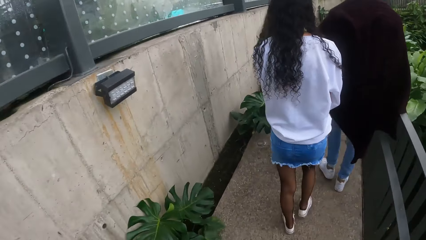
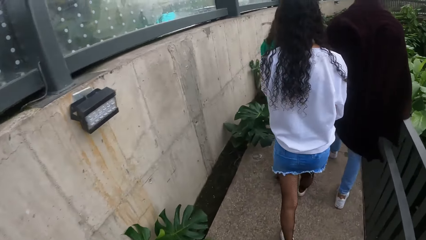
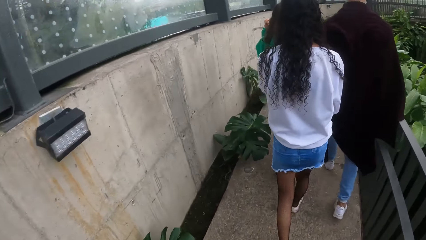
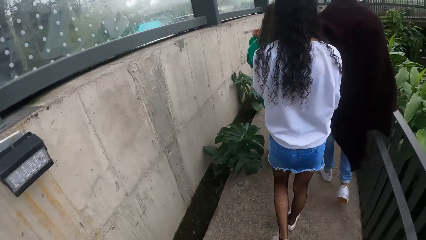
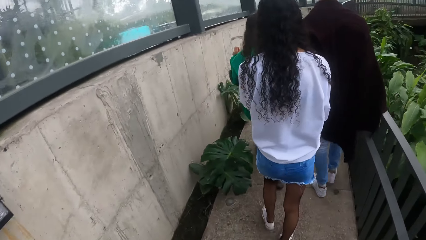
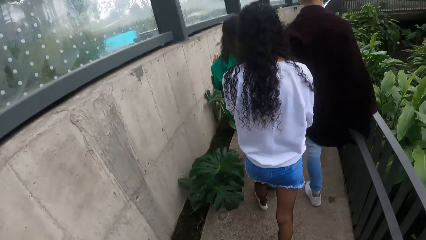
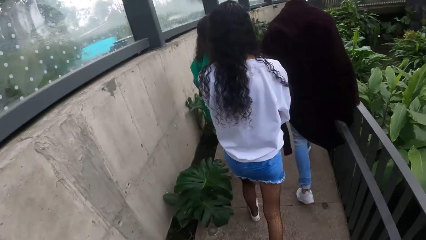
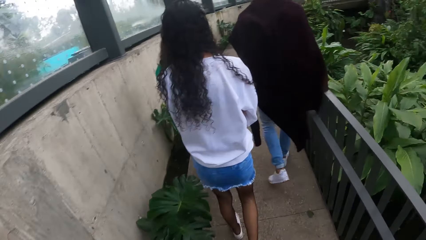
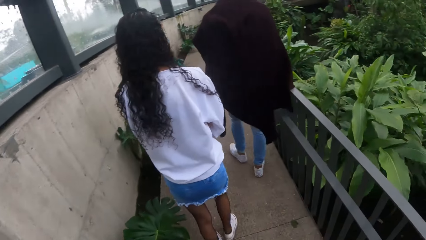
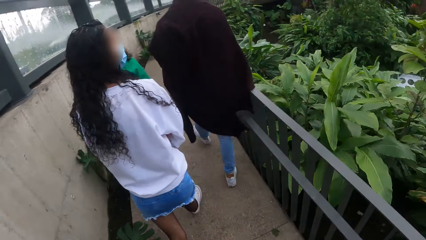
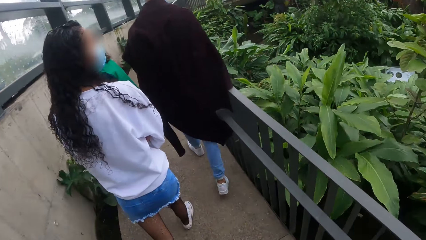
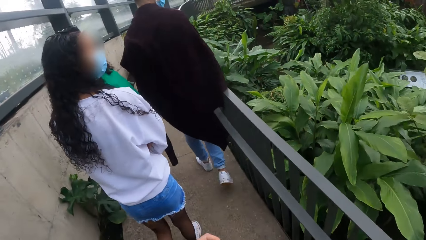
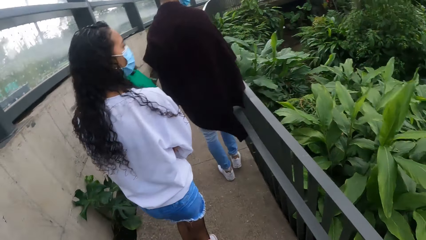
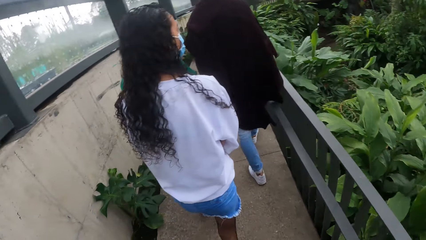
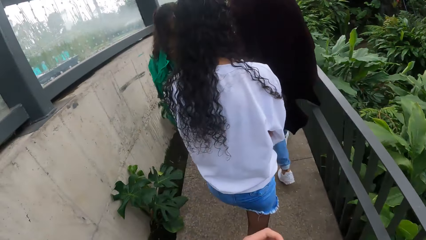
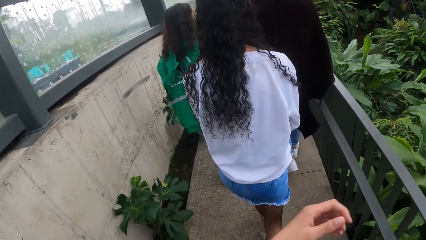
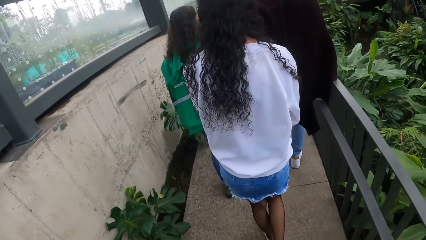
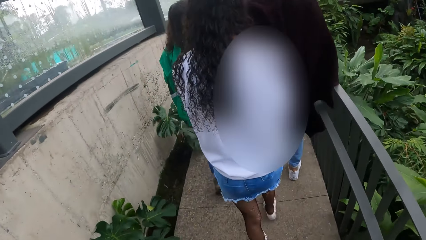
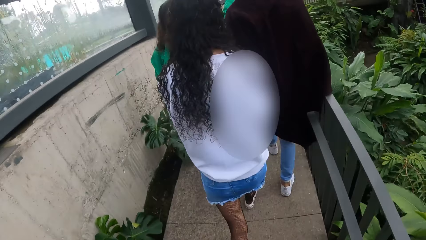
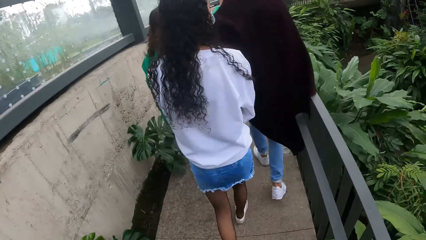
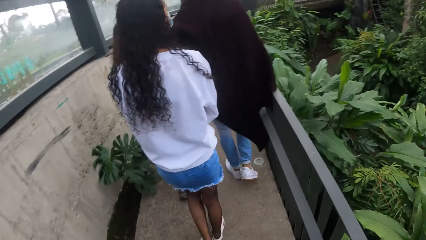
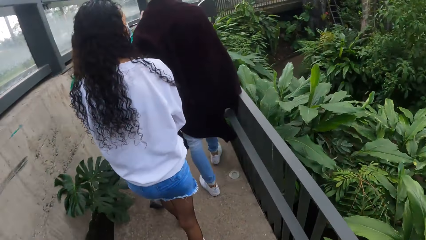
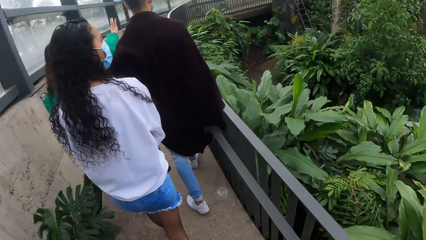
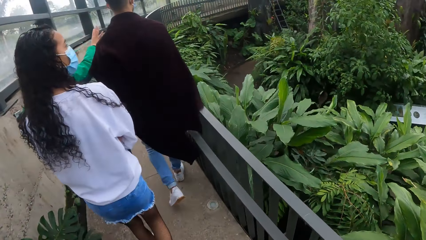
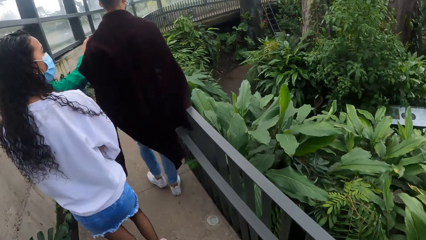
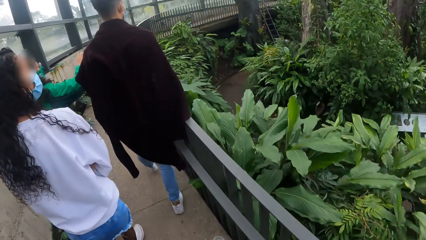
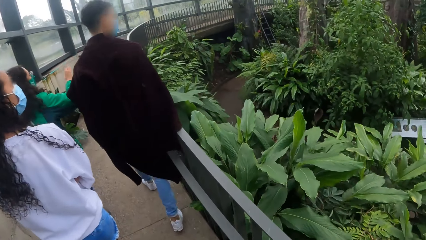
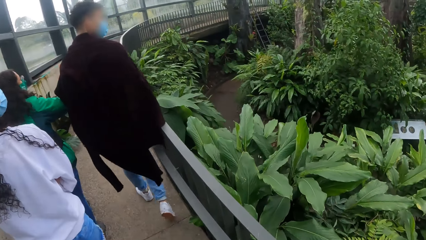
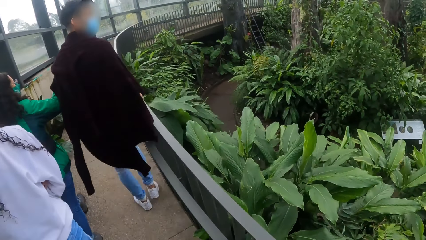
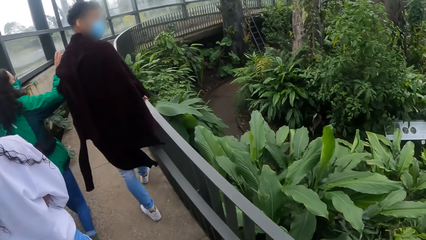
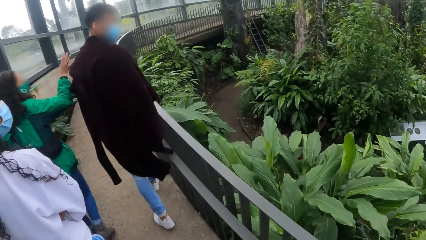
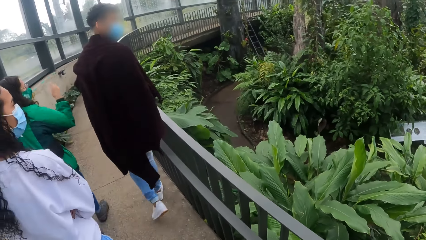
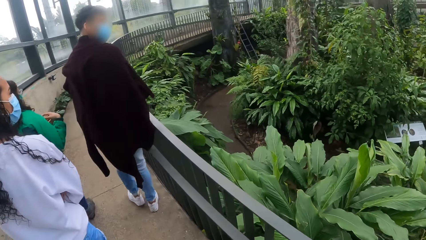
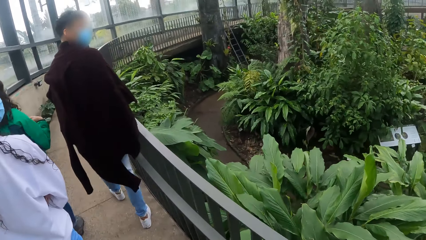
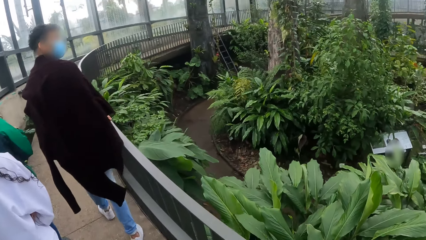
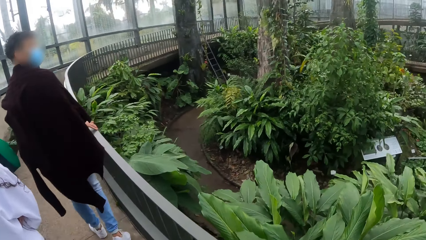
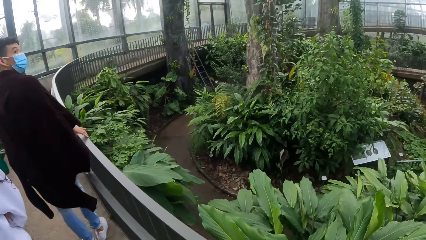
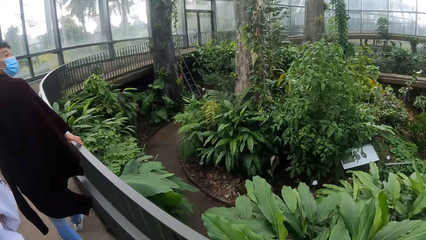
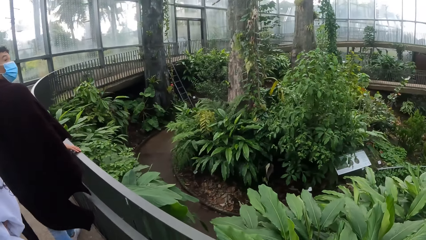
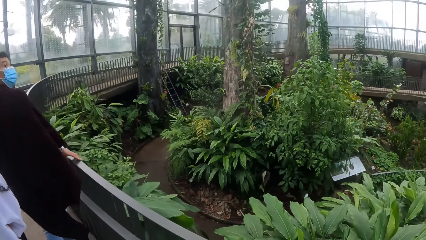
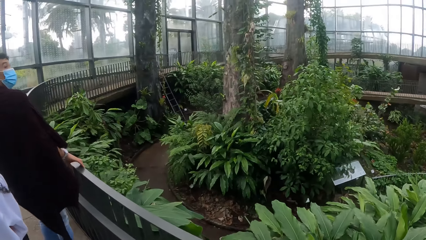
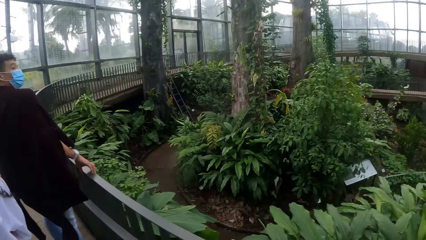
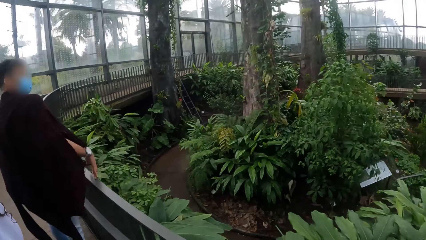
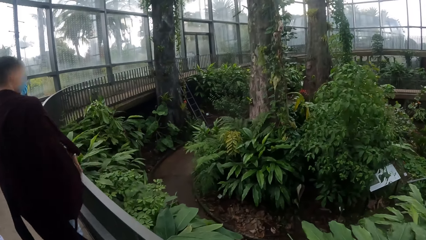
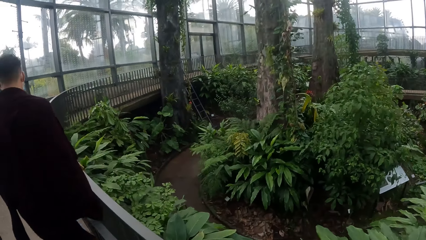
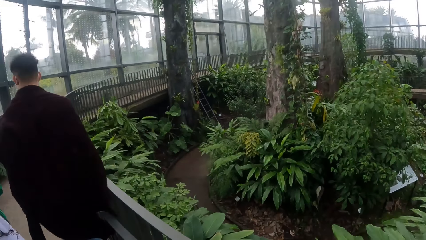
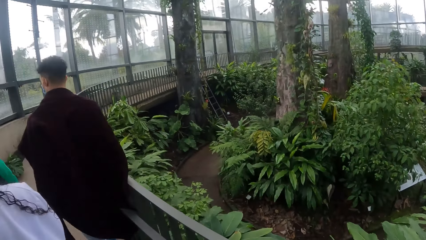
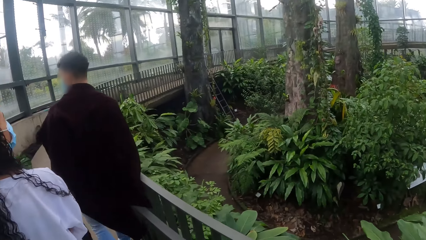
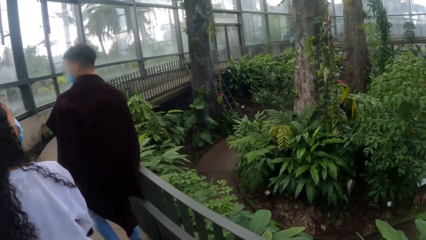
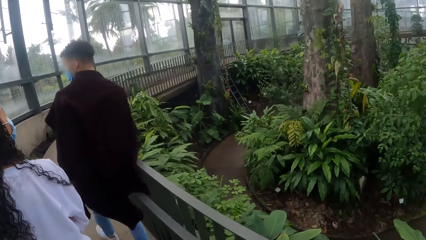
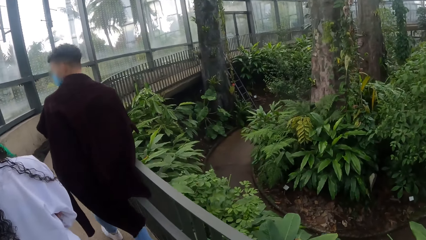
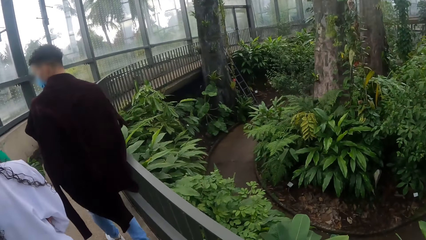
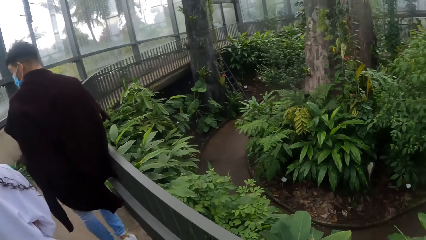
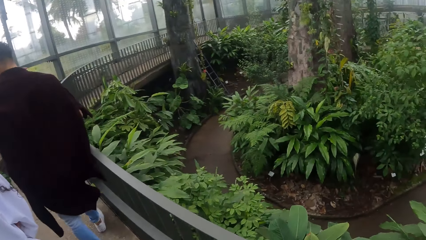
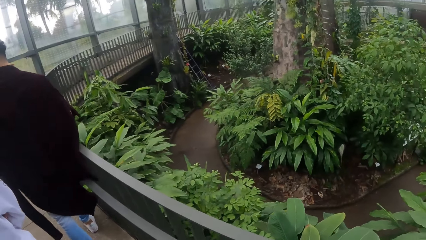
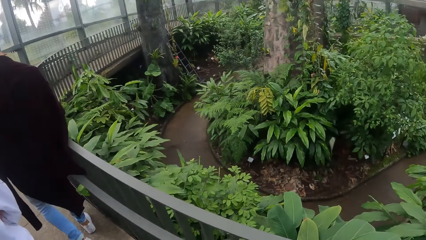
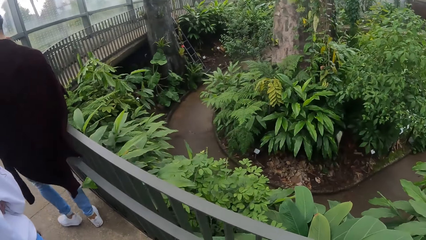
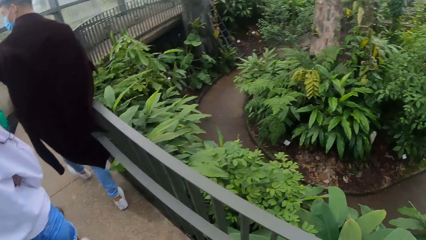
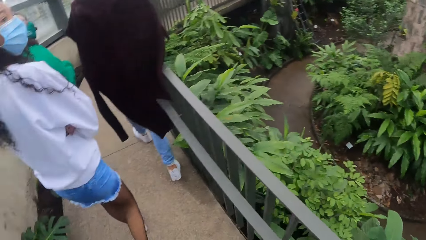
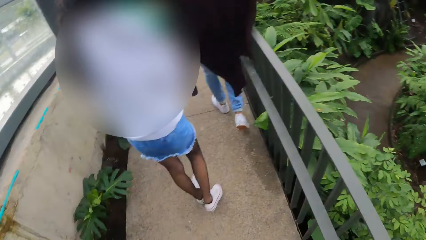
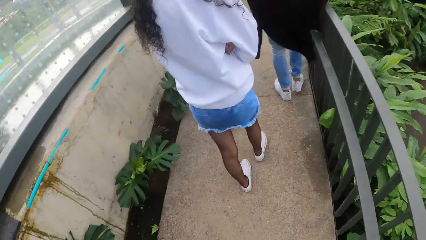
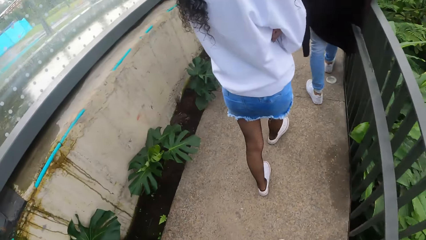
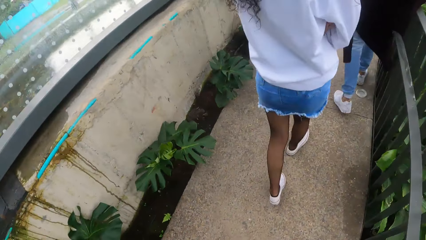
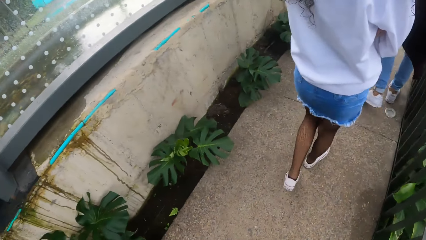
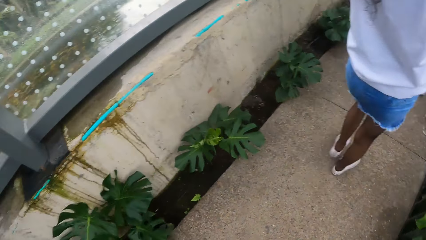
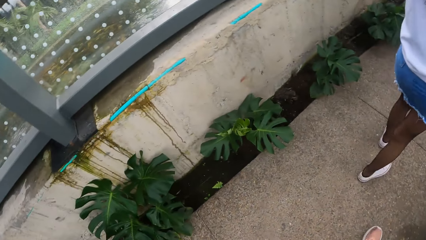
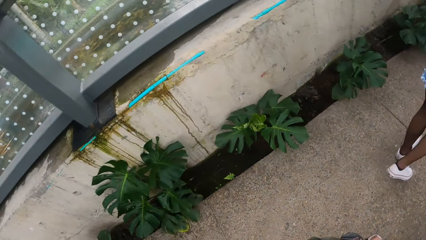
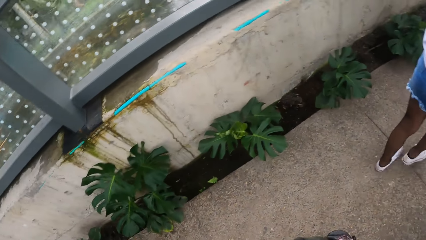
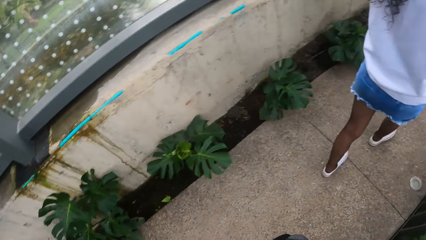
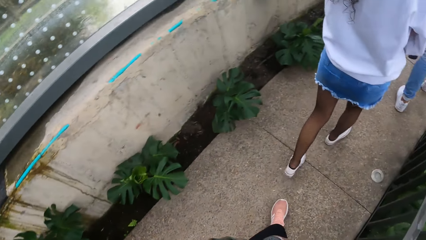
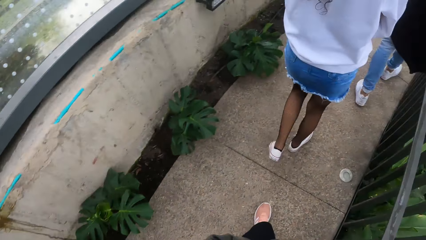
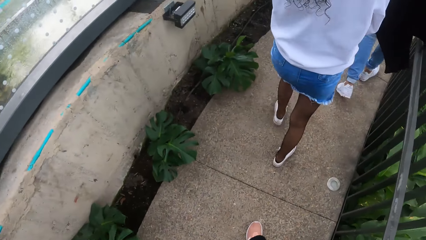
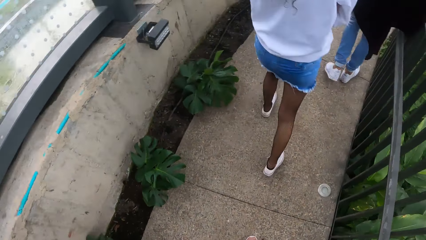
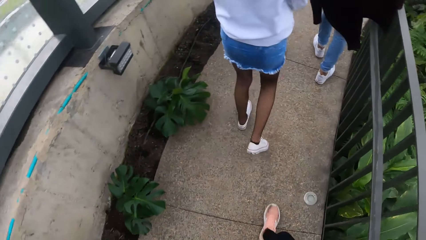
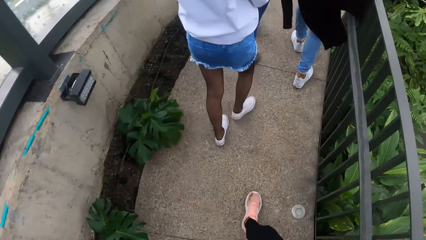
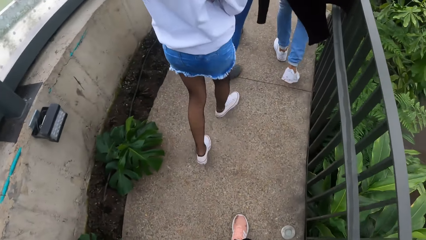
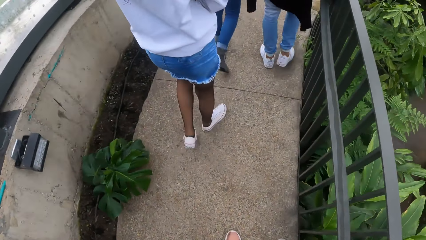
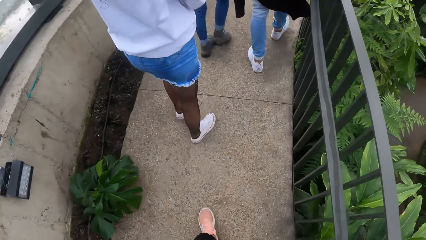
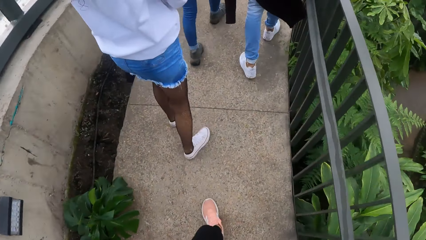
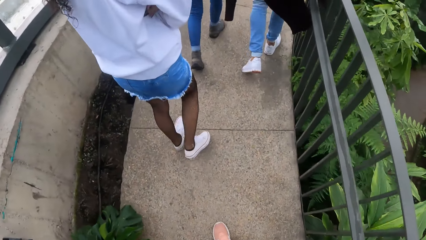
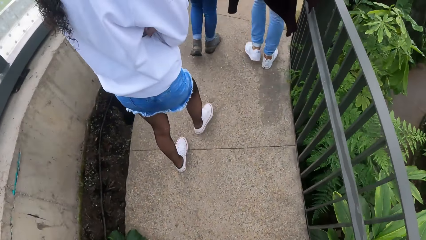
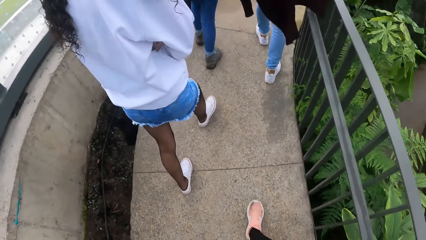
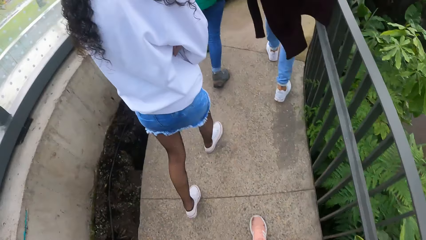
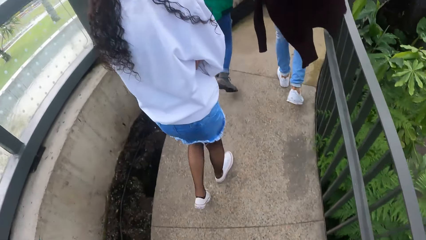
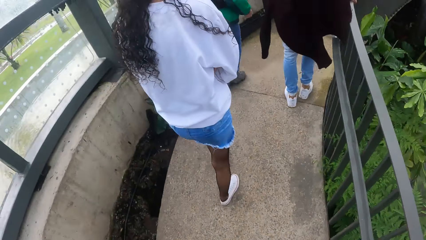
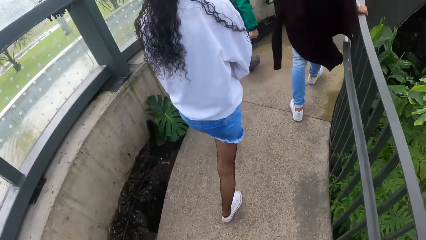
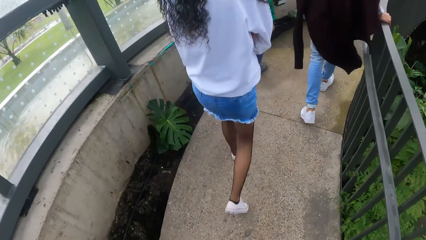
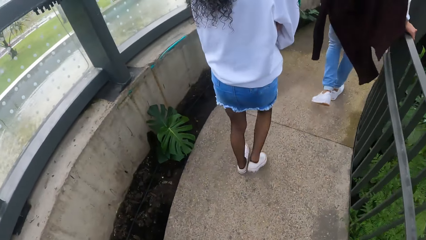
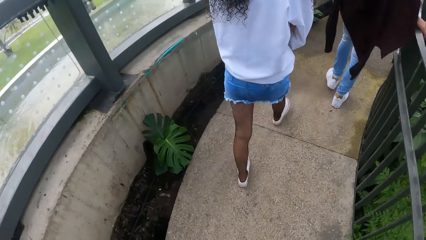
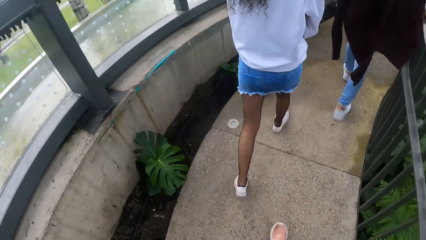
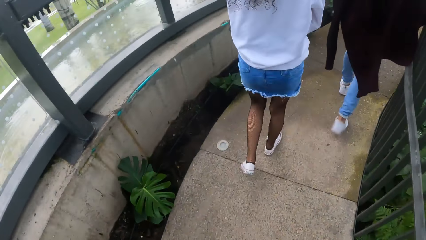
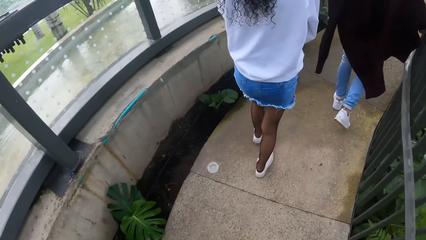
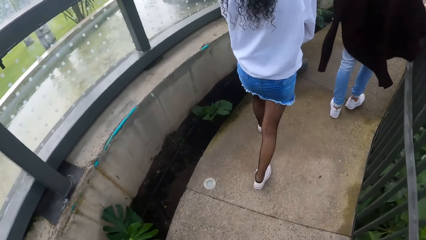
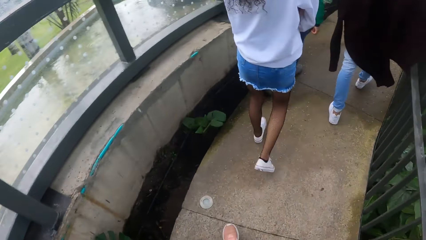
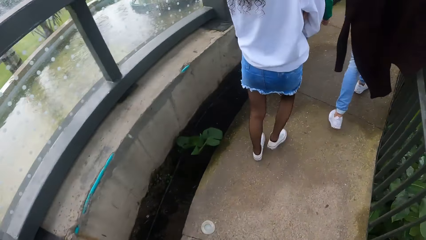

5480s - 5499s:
The man drags his right hand along the railing. He drags his right hand along the railing again.
